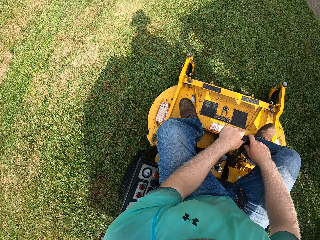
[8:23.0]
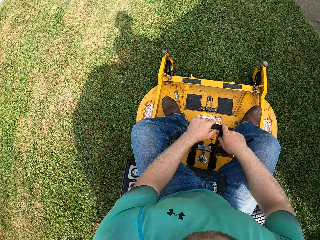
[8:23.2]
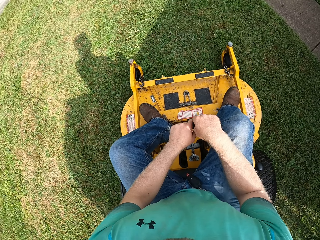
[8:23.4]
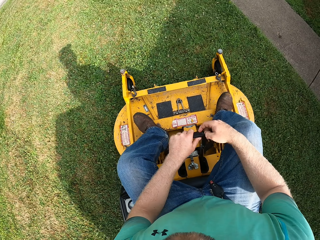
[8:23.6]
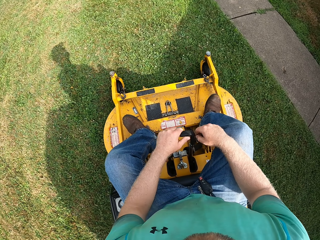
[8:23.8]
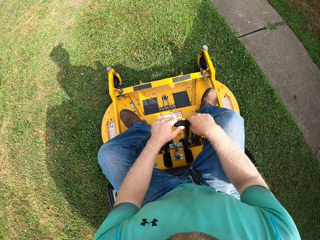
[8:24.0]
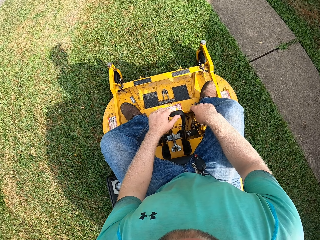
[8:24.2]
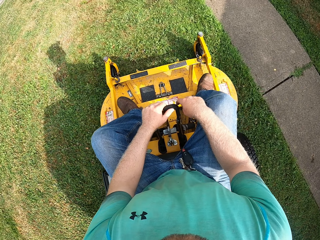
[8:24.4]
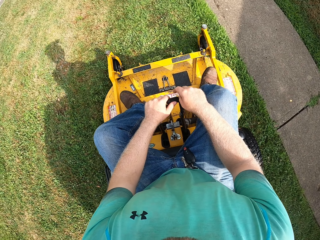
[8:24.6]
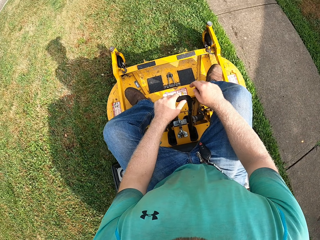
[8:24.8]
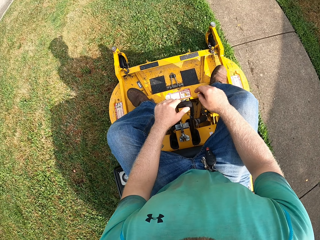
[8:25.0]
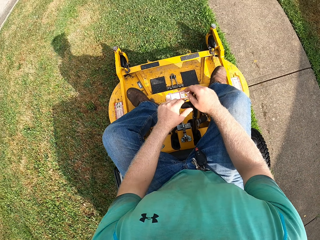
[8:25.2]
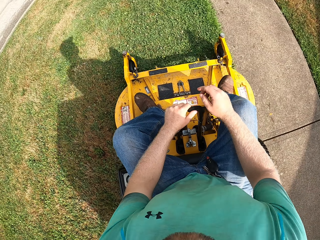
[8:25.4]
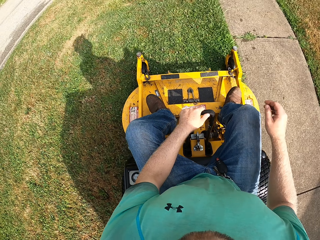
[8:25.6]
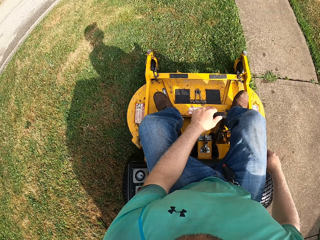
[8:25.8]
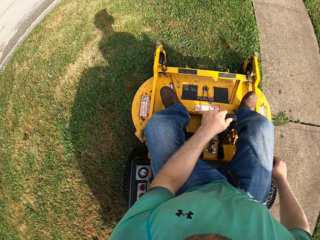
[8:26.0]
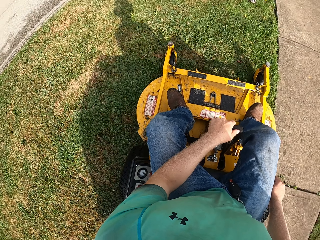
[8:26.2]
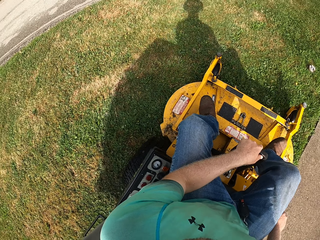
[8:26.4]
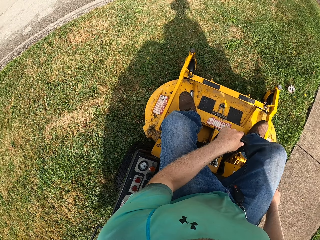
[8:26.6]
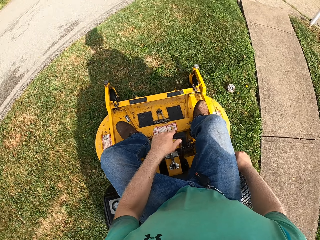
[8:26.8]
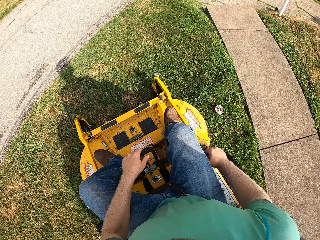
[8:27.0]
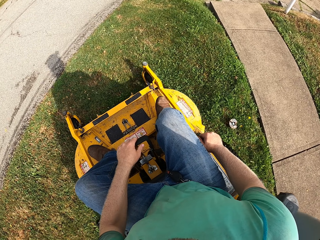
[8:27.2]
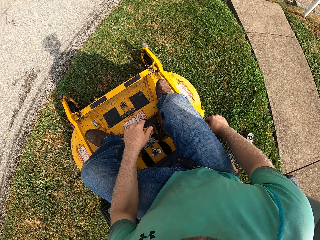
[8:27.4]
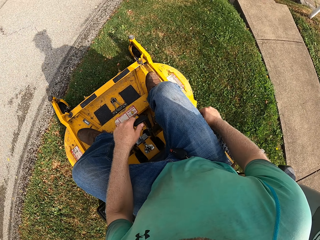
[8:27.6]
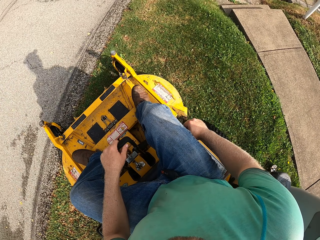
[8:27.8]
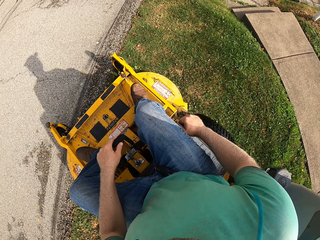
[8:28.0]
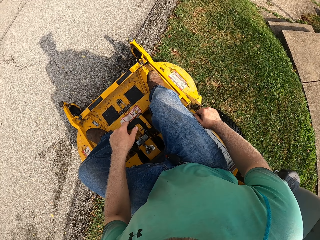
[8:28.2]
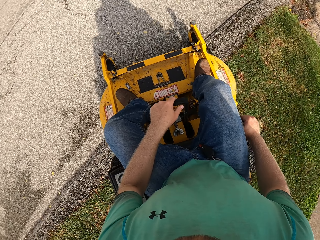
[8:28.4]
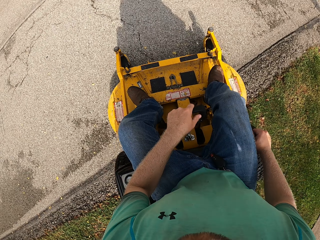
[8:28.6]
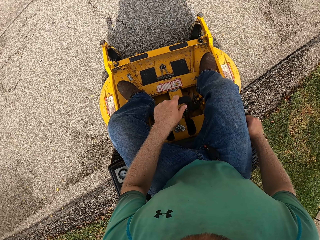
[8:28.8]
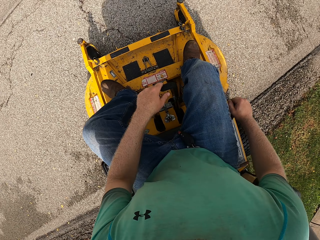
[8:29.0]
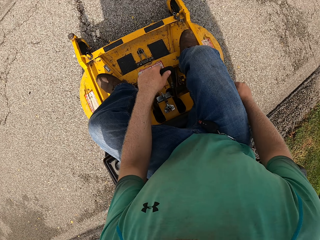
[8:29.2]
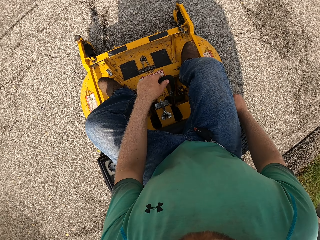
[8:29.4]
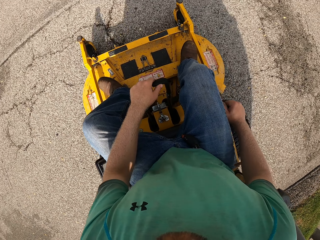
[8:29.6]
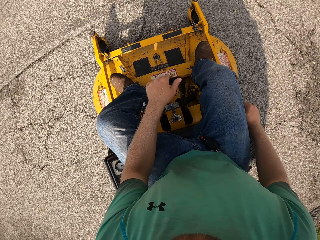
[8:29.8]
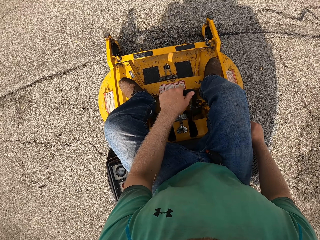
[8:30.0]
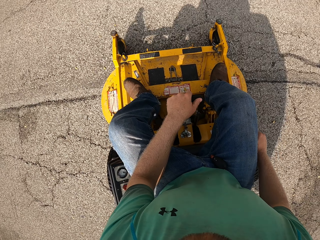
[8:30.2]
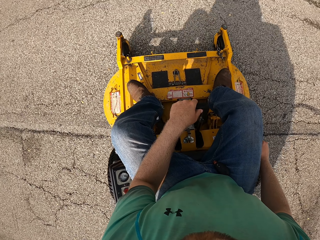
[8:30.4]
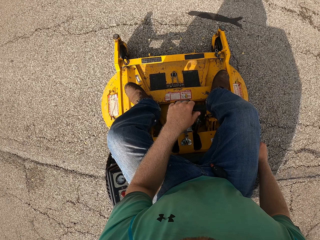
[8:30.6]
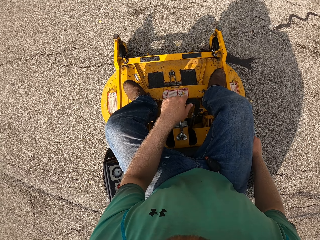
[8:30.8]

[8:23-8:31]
The camera wearer places his right hand on the gear.

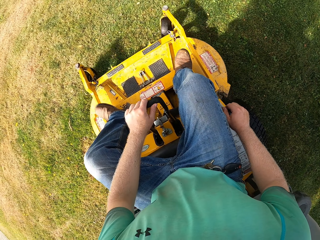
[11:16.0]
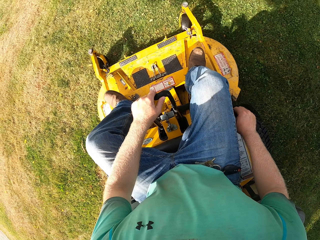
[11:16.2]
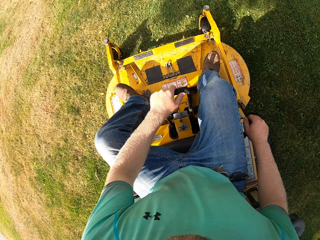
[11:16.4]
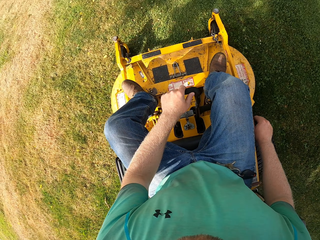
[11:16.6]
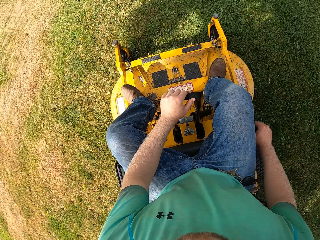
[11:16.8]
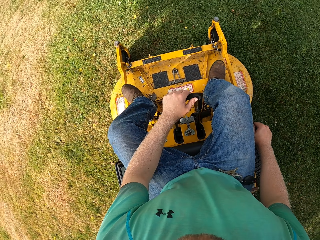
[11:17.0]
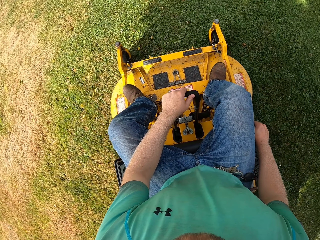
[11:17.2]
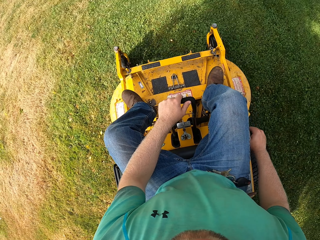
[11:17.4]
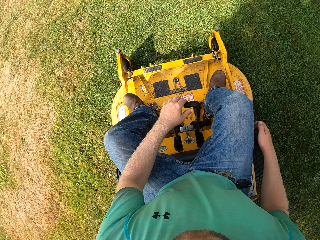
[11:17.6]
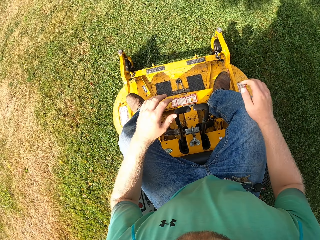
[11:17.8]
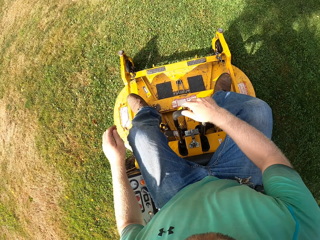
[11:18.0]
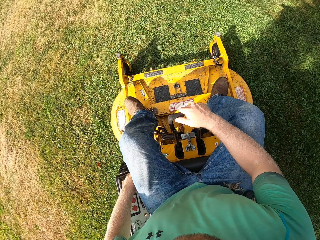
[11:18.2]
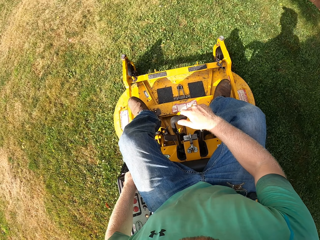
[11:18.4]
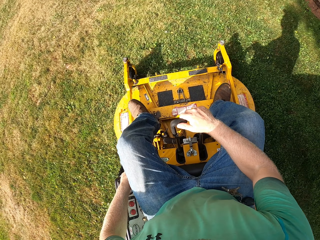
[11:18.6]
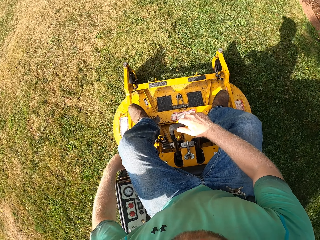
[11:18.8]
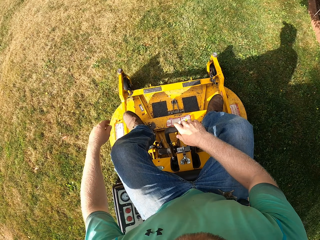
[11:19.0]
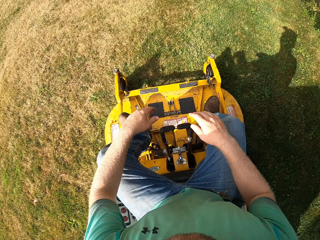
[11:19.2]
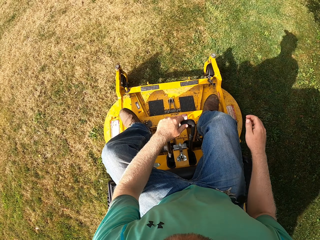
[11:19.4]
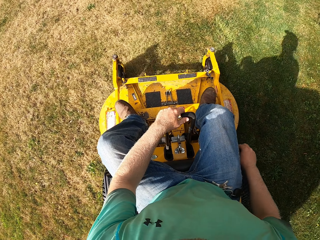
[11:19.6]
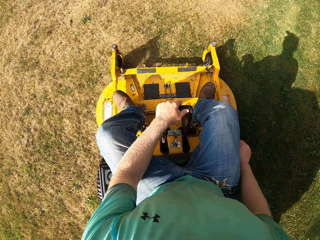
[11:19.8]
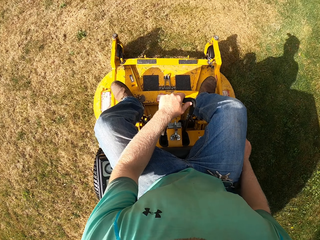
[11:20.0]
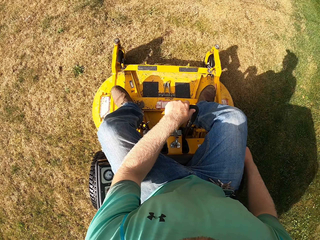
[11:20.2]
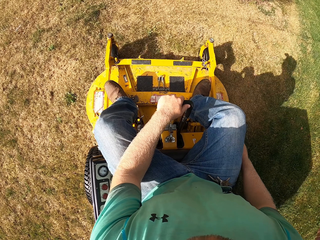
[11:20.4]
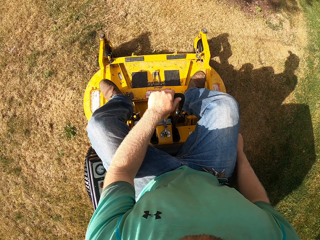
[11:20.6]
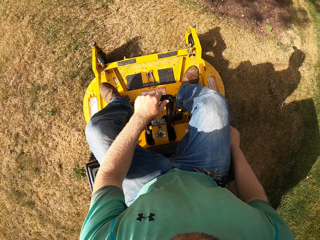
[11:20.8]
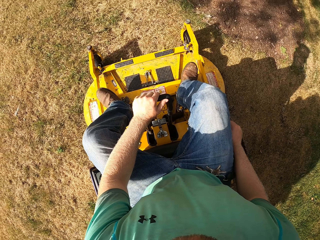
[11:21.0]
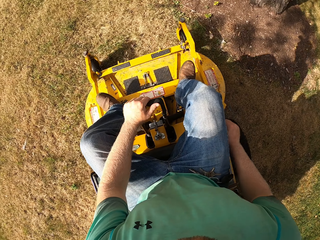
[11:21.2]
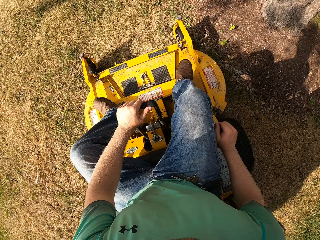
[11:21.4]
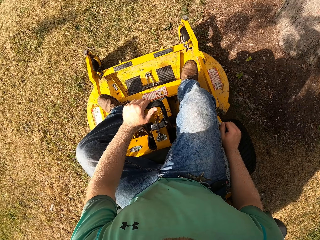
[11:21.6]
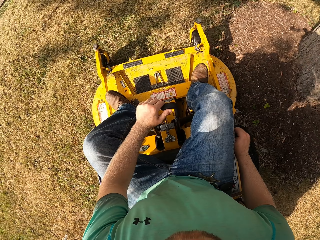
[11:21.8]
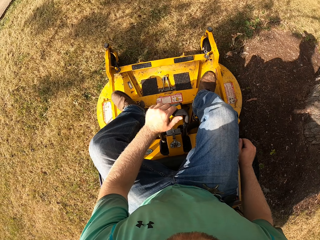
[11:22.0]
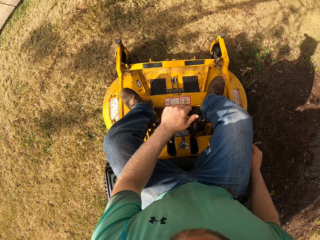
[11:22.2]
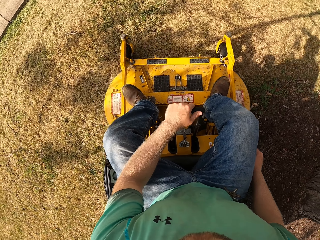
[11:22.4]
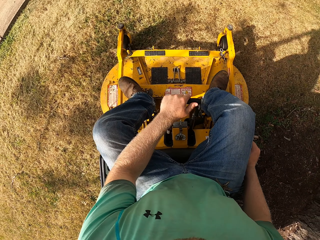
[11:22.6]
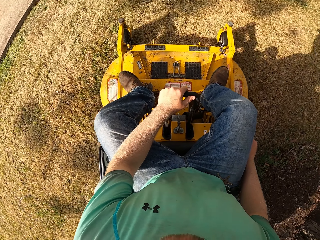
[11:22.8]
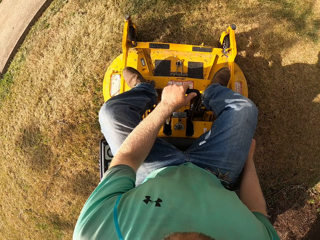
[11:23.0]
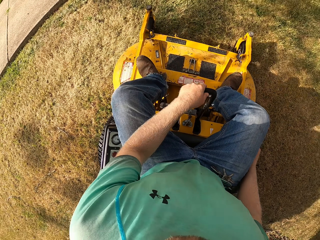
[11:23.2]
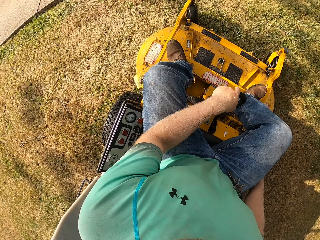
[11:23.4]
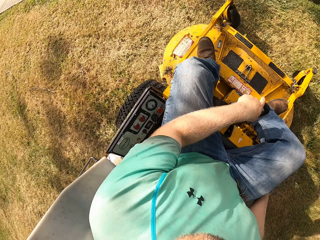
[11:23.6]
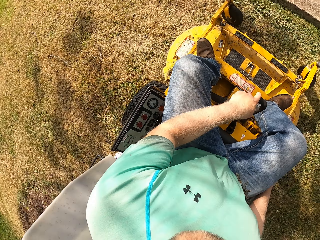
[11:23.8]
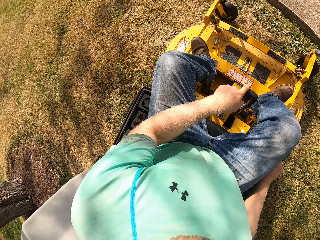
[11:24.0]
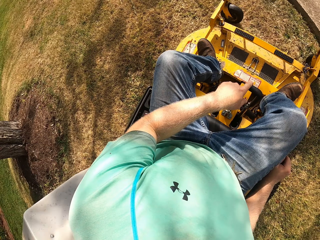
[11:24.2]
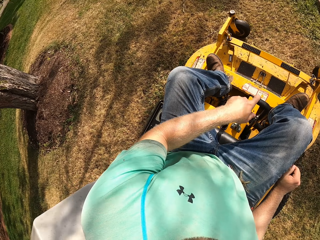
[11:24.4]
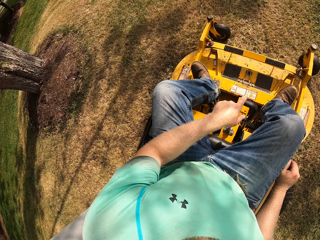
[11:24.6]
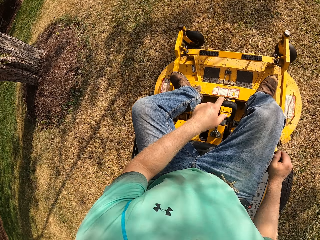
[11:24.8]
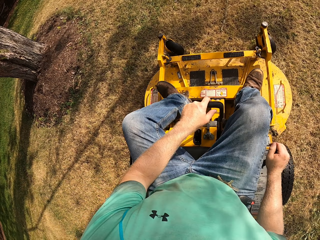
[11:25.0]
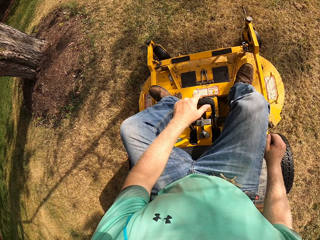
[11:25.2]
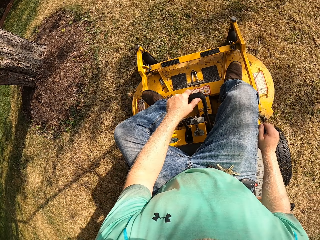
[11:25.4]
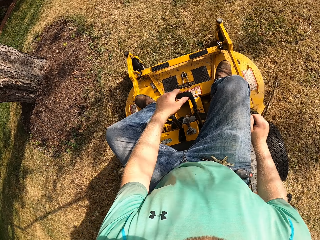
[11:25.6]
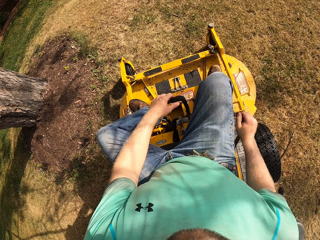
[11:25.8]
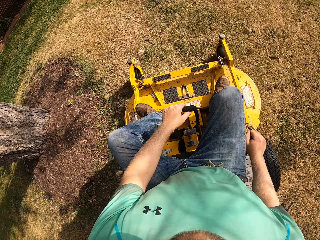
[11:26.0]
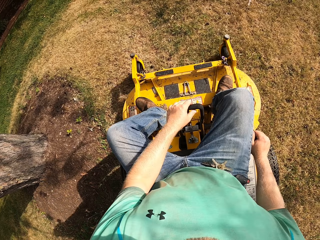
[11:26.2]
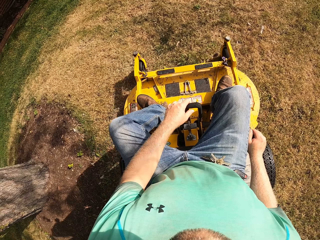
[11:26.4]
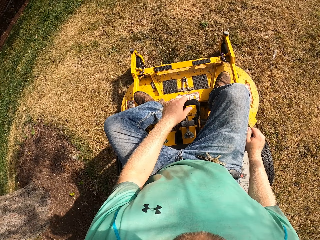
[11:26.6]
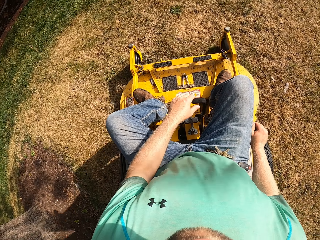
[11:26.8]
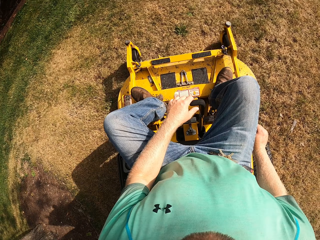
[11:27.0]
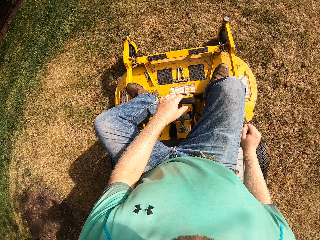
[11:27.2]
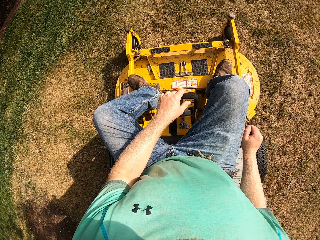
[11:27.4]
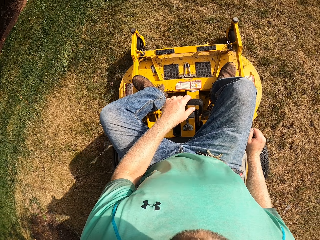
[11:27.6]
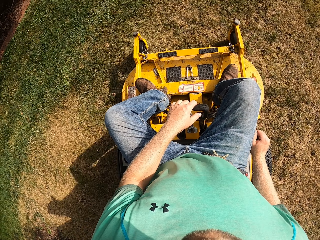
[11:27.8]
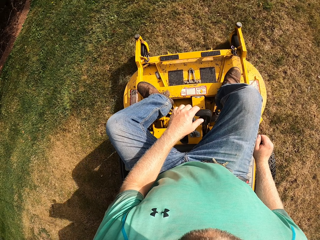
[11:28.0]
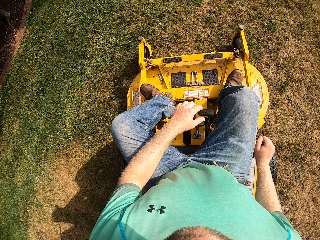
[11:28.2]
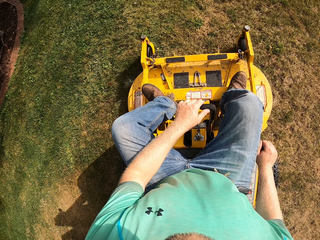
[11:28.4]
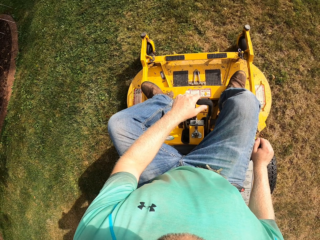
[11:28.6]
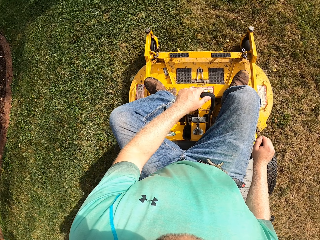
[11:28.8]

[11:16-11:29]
The camera wearer takes his right hand off the gear of the lawn mower. He takes his left hand off the steering lever of the lawn mower. He holds the steering lever of the lawn mower with his right hand. He adjusts a switch on the lawn mower with his left hand. He takes his right hand off the steering lever of the lawn mower. He holds the steering lever of the lawn mower with his left hand. He holds the gear of the lawn mower with his right hand. He operates the steering lever of the lawn mower with his left hand.
